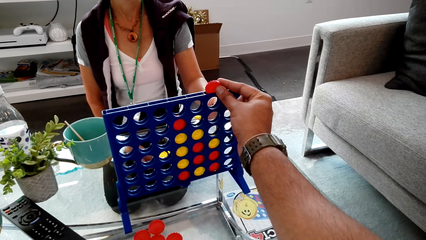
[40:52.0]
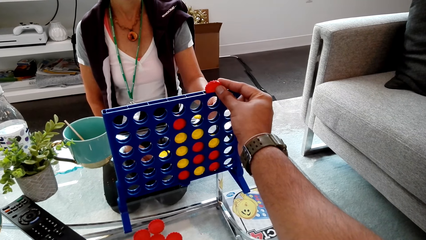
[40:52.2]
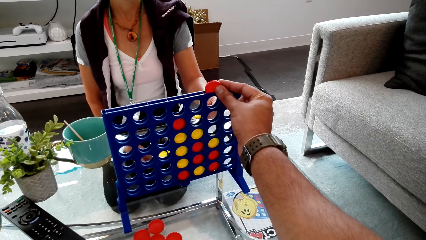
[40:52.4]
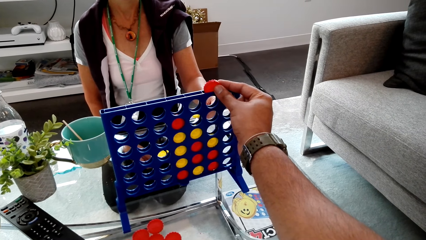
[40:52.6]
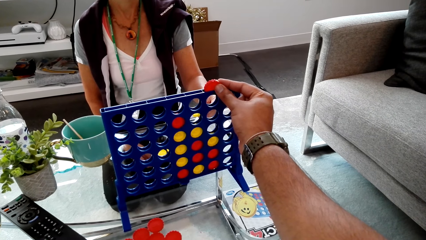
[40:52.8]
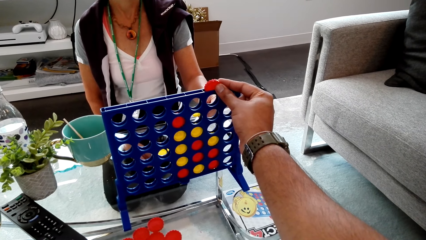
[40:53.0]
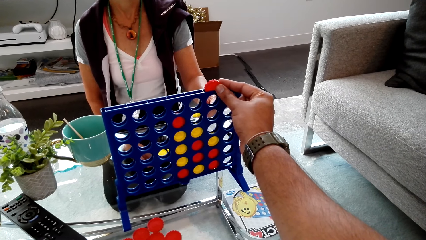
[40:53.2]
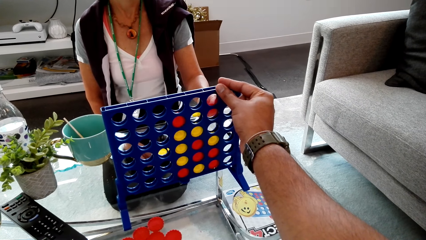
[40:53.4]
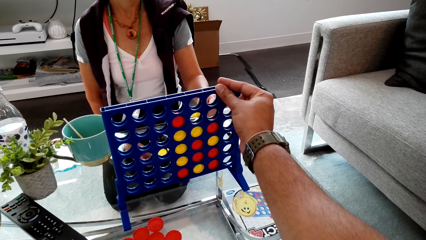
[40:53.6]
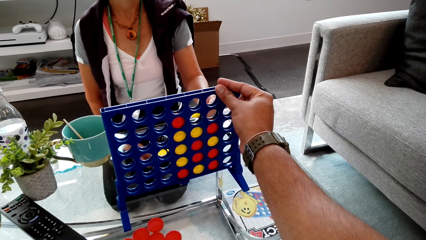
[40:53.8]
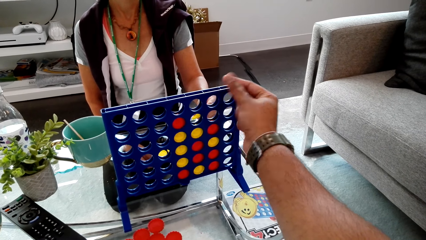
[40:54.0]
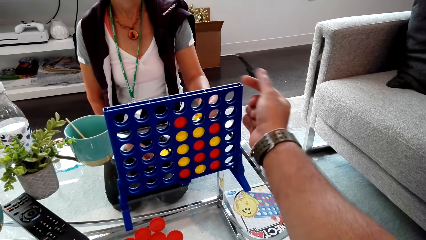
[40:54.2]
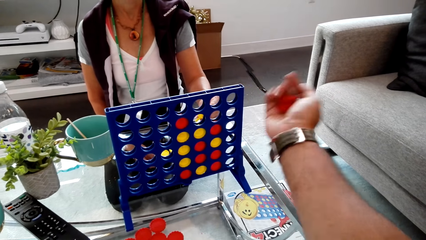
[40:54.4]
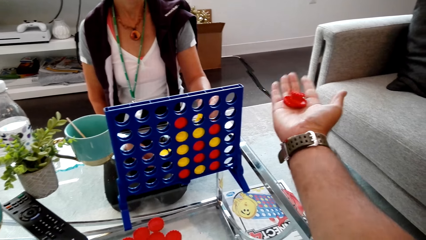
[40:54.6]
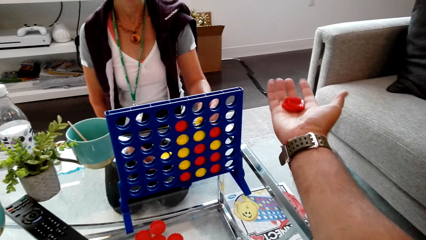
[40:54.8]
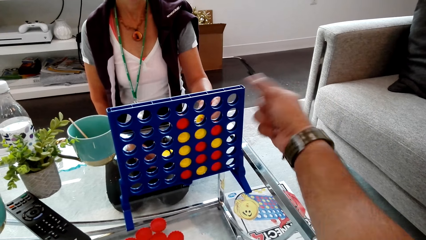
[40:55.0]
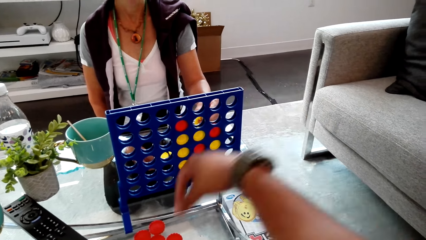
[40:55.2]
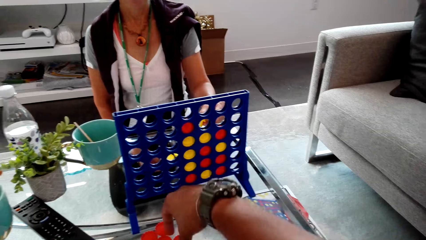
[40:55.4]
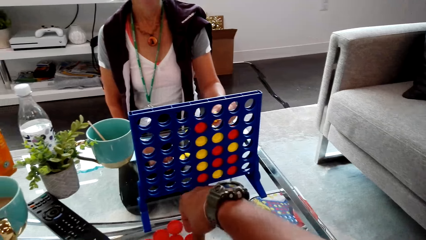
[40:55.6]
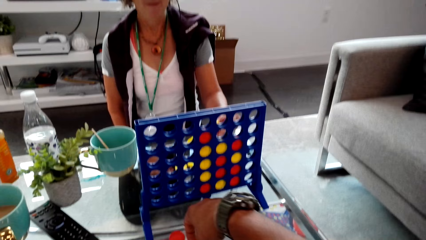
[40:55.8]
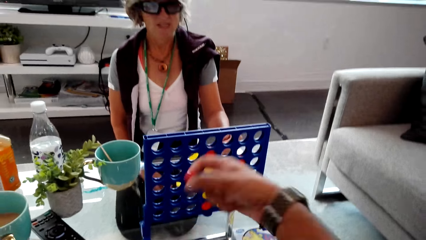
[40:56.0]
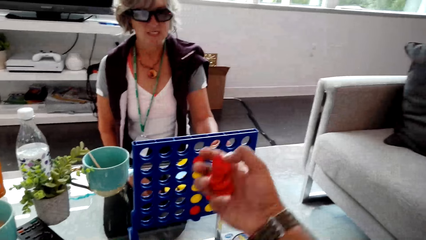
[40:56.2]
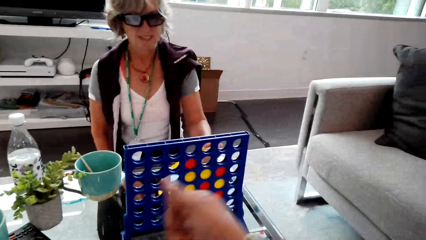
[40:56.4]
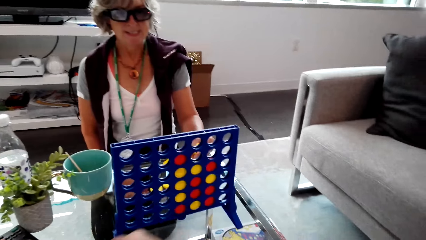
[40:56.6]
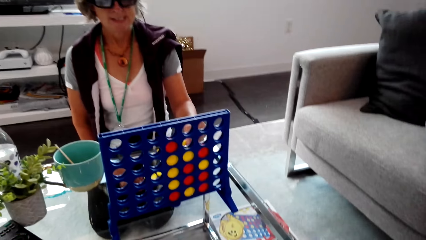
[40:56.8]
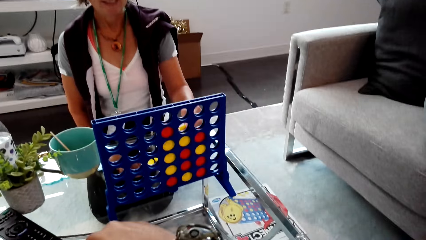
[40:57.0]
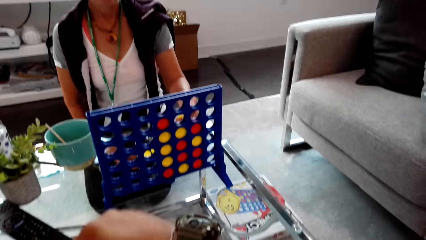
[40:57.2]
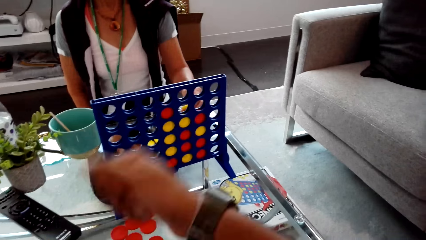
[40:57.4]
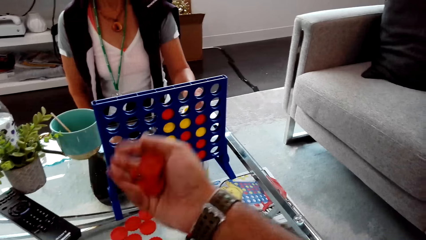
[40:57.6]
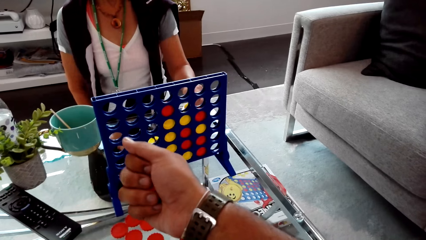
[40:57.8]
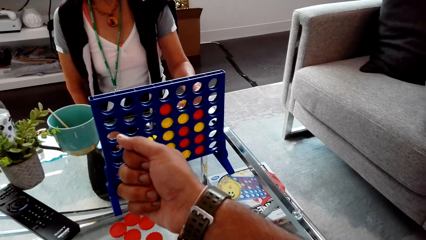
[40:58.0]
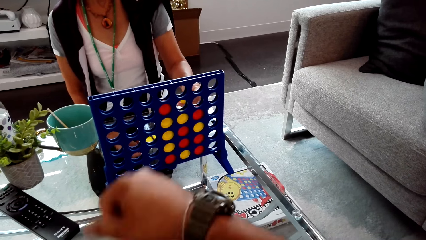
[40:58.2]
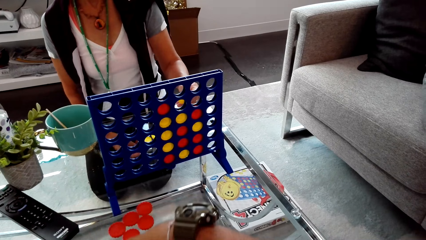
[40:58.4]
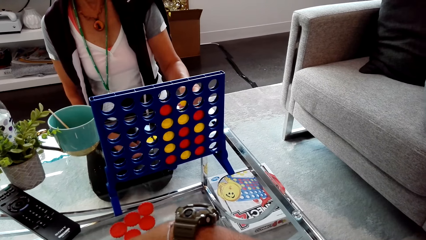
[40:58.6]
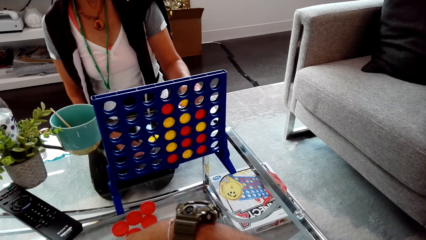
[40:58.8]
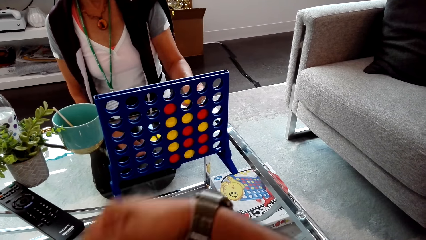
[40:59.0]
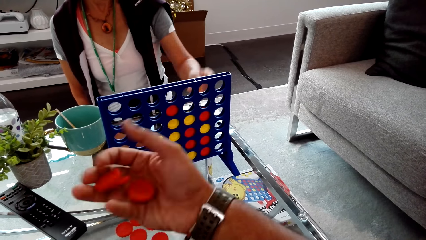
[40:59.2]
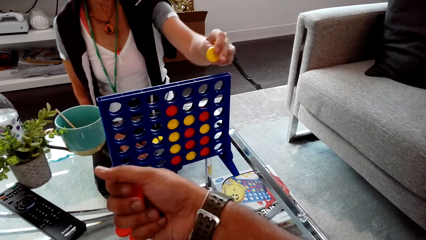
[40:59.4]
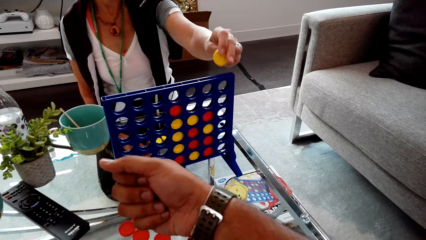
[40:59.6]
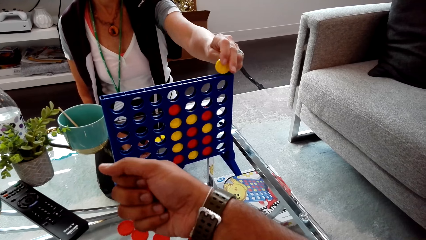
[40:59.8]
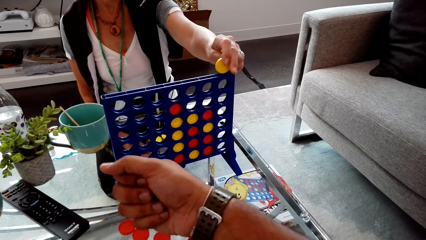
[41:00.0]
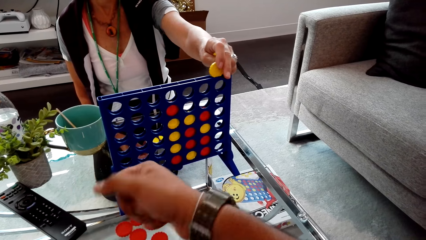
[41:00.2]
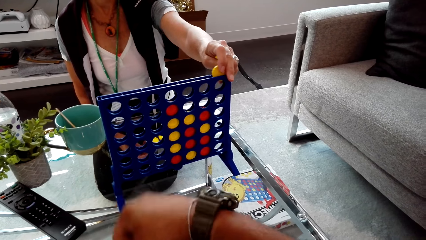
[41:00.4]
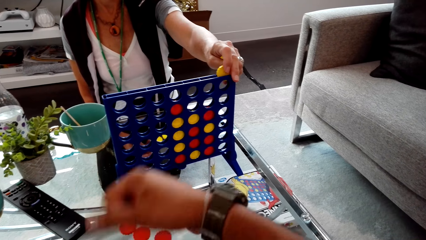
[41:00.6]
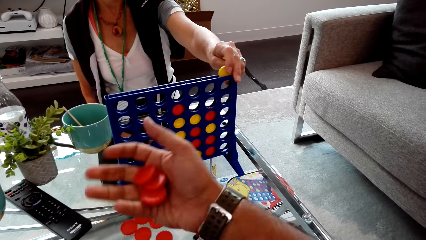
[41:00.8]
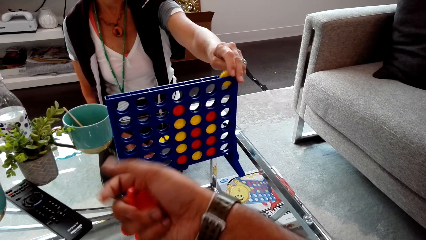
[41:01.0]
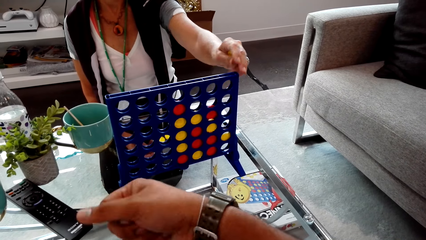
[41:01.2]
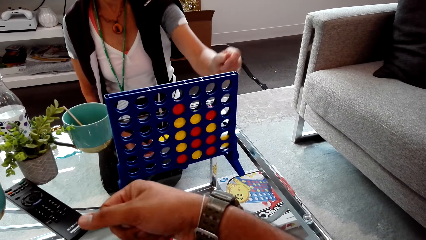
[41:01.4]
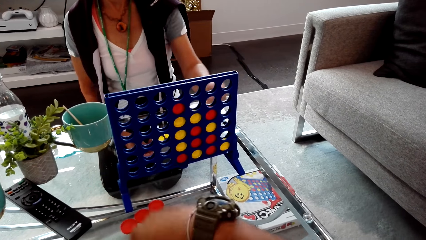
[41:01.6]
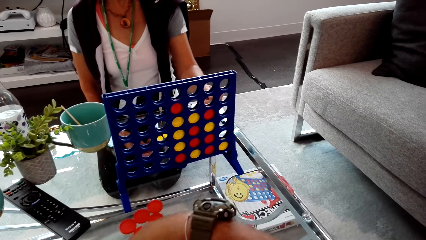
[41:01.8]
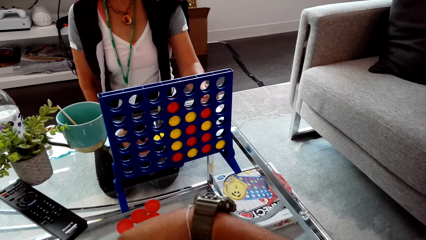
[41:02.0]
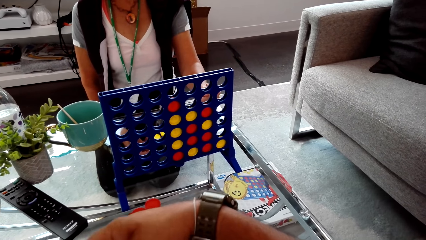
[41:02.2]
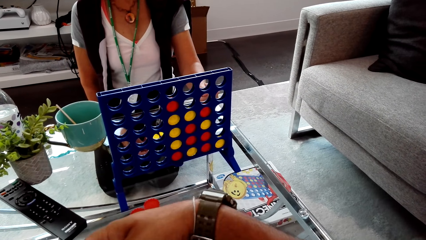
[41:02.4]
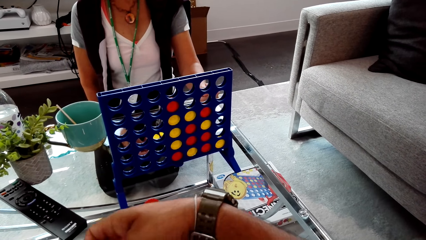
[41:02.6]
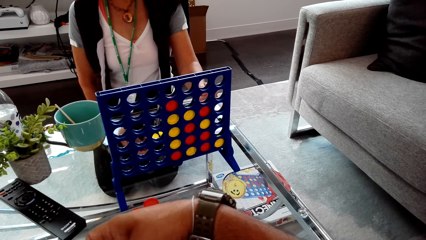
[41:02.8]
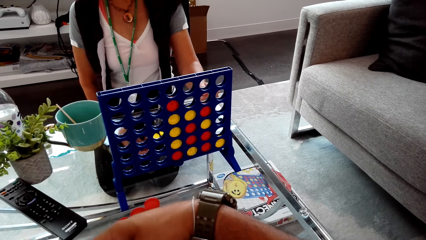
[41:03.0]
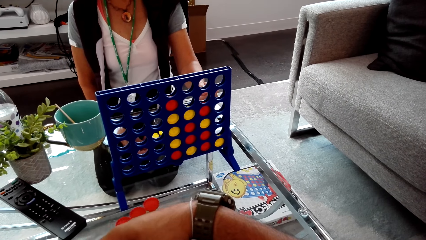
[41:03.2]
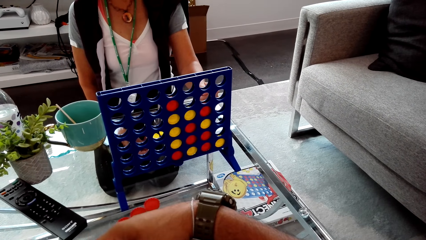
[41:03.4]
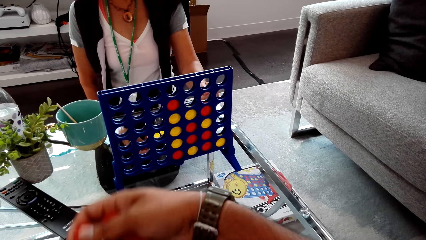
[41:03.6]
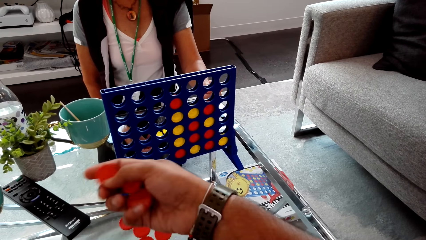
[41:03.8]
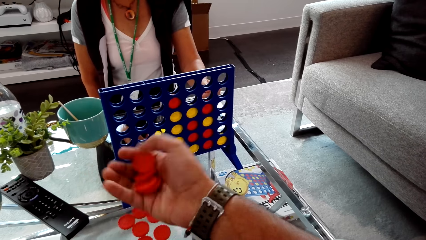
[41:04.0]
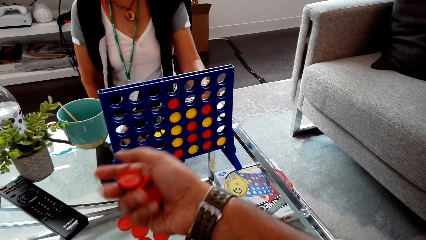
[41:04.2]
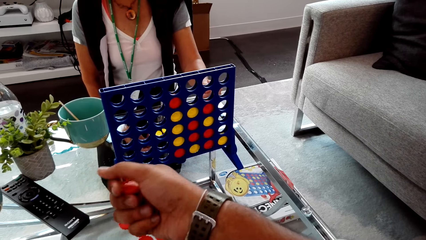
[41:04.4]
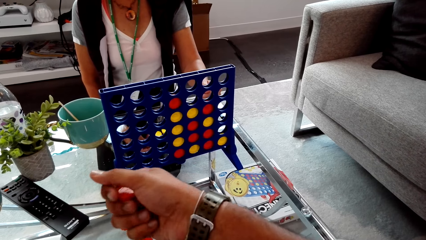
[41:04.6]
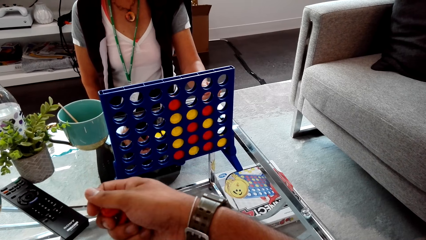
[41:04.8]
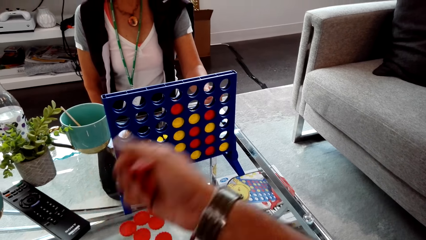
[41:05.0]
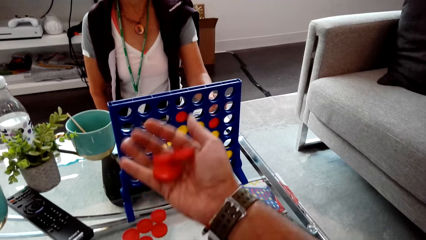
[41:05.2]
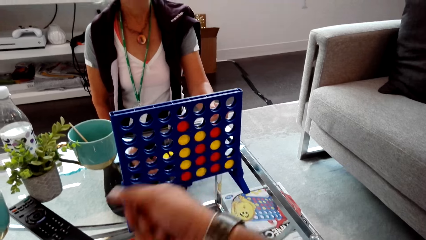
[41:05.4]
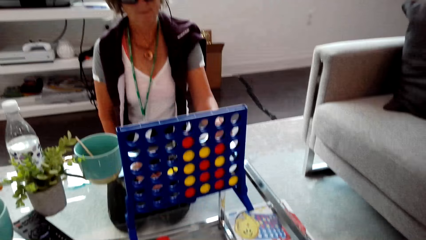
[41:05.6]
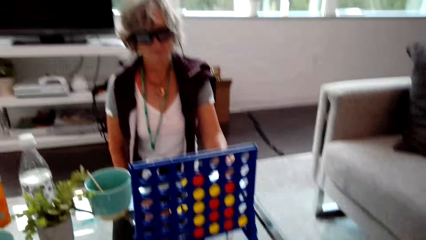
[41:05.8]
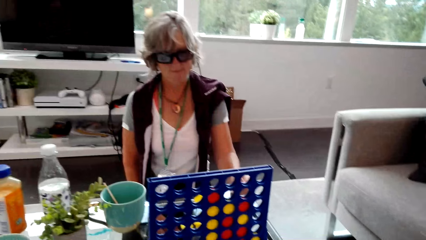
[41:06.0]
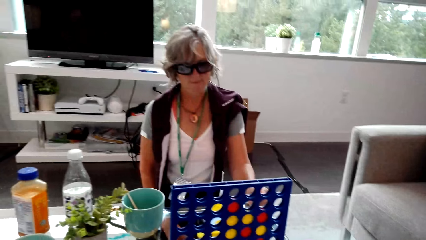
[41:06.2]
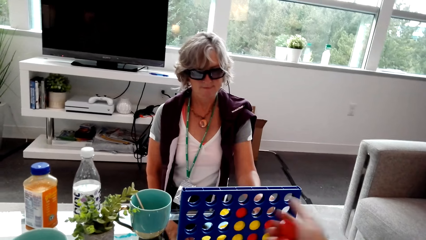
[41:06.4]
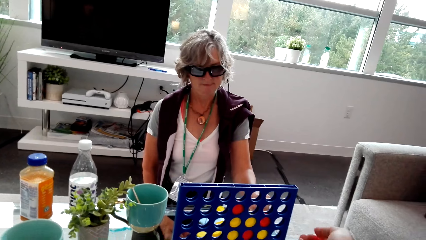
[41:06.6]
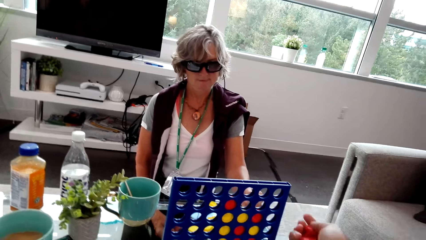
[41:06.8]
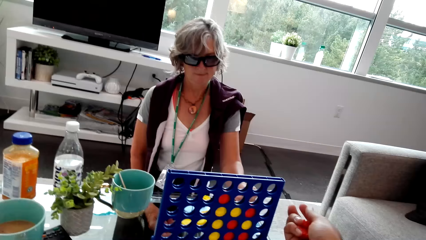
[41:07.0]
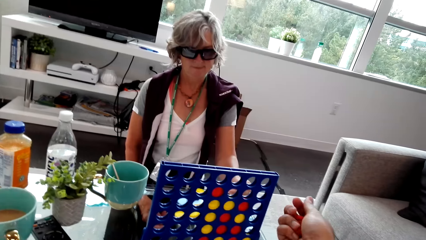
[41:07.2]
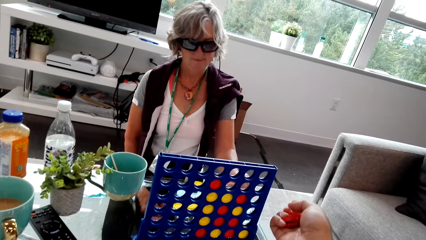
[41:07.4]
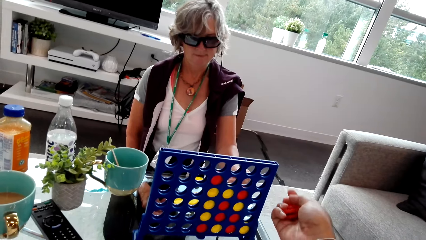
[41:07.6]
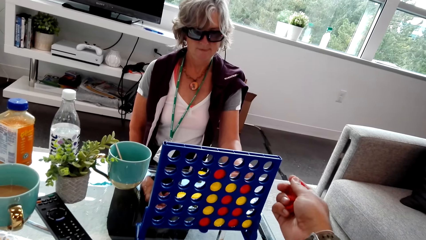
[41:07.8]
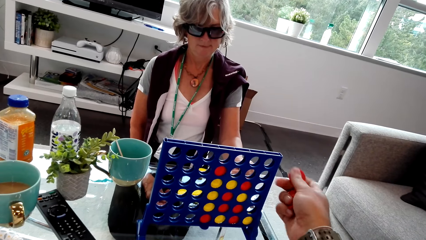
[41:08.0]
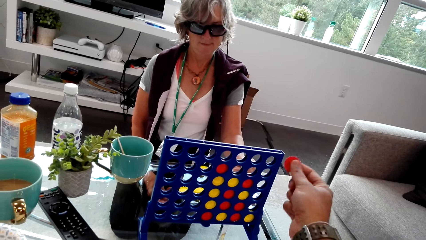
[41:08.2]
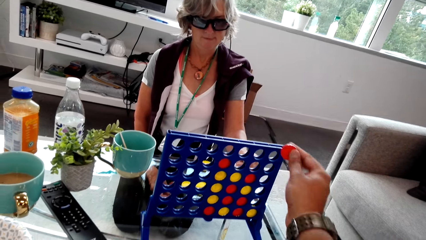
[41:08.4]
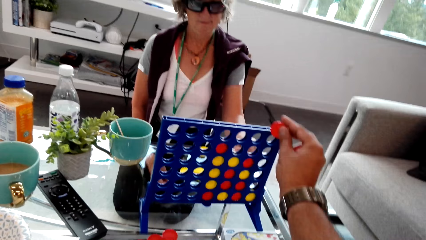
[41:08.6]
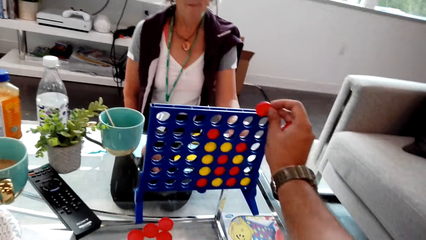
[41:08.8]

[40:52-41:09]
The camera wearer drops the disc into the grid. They pick the chips or discs from the table. The woman drops the disc into the grid. The camera wearer picks the chips from the table.
